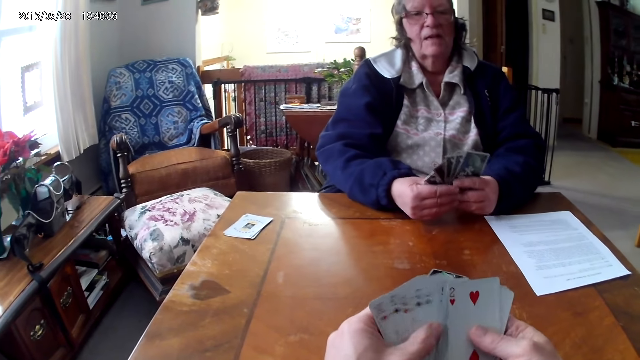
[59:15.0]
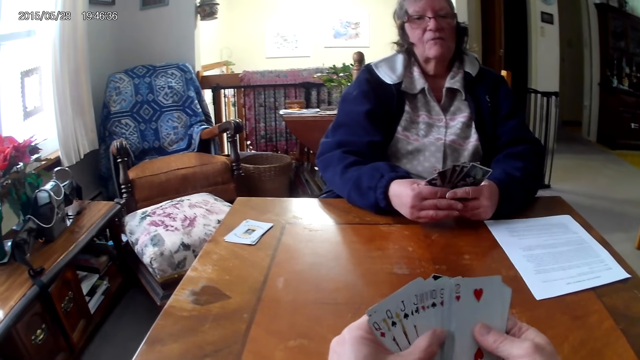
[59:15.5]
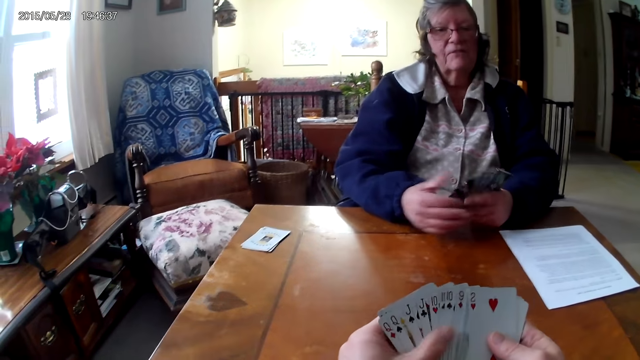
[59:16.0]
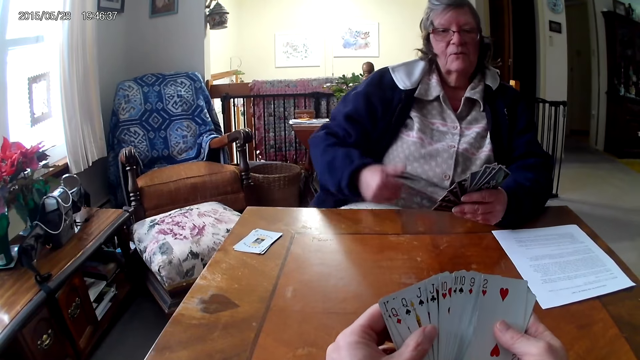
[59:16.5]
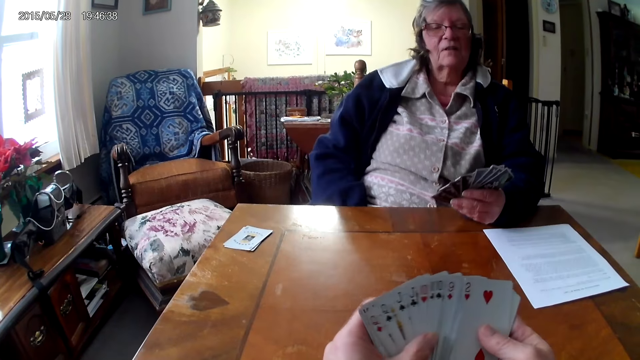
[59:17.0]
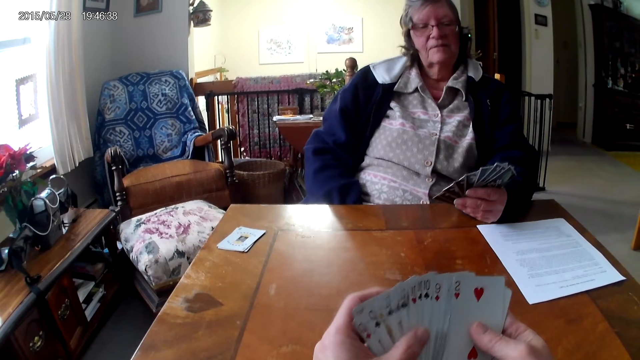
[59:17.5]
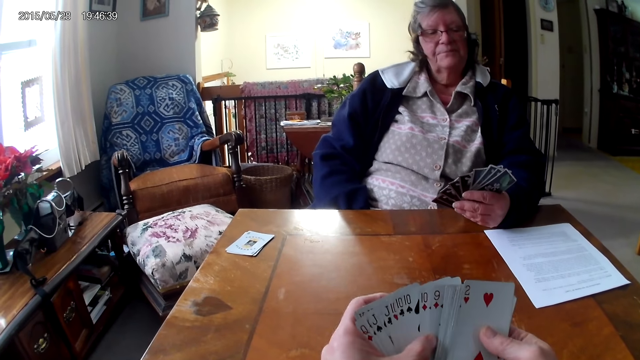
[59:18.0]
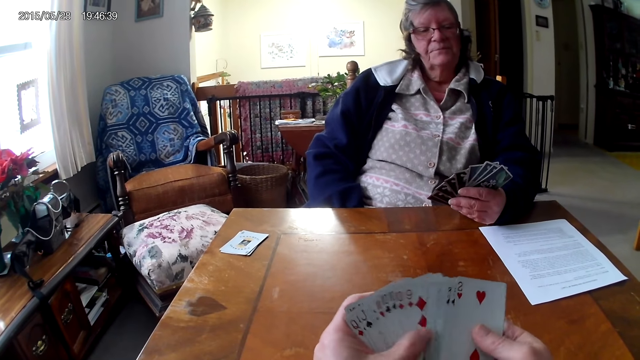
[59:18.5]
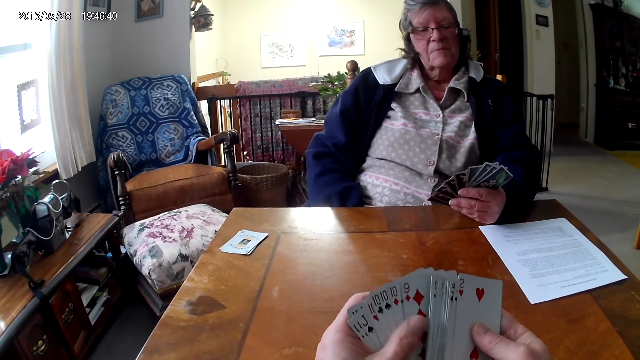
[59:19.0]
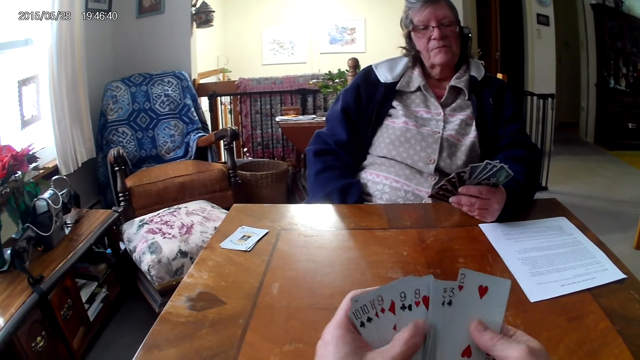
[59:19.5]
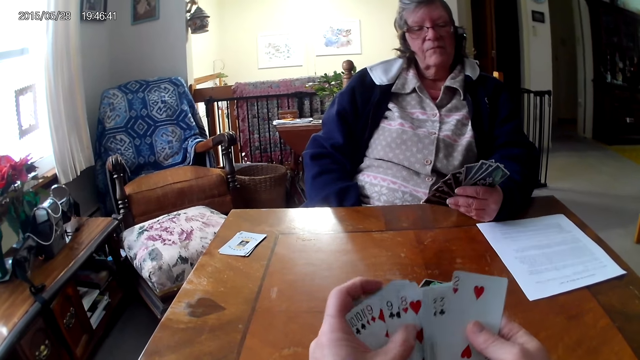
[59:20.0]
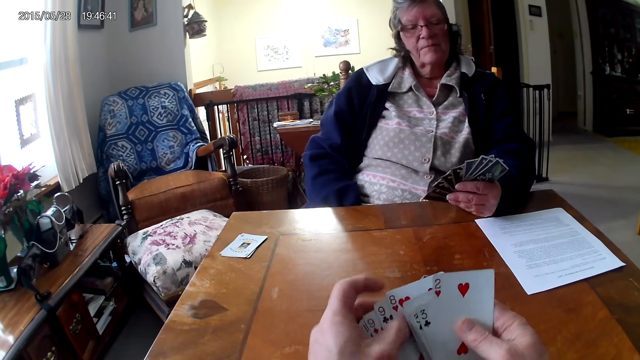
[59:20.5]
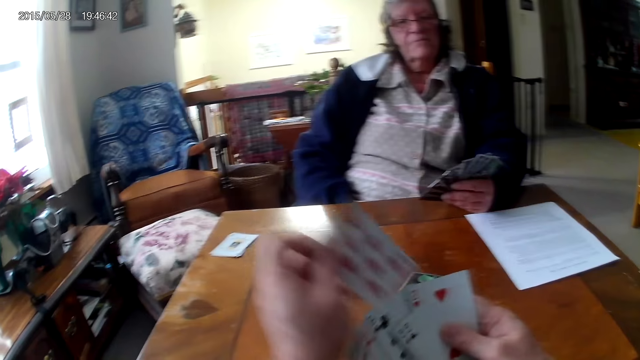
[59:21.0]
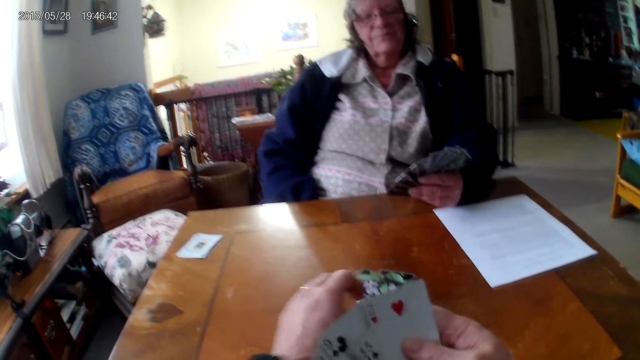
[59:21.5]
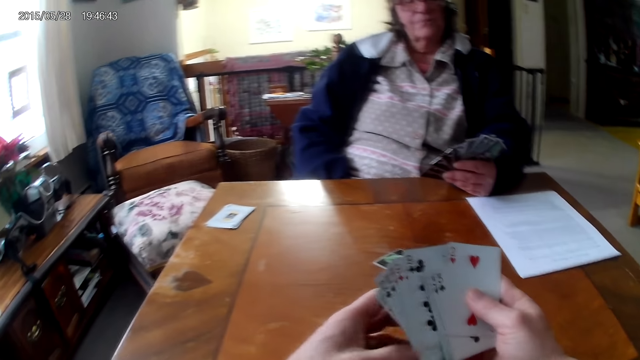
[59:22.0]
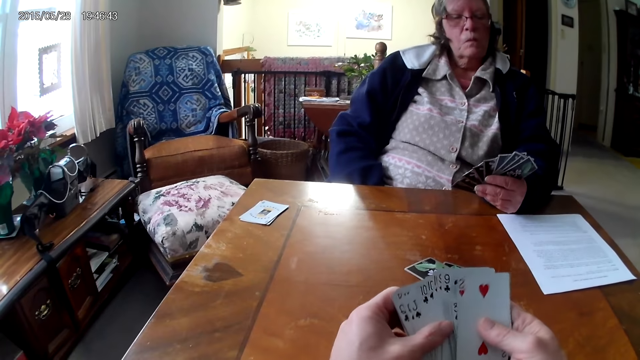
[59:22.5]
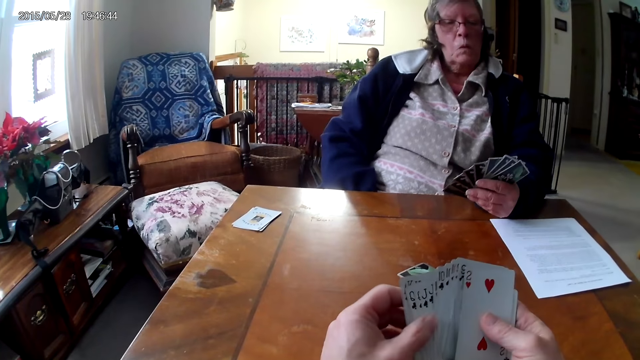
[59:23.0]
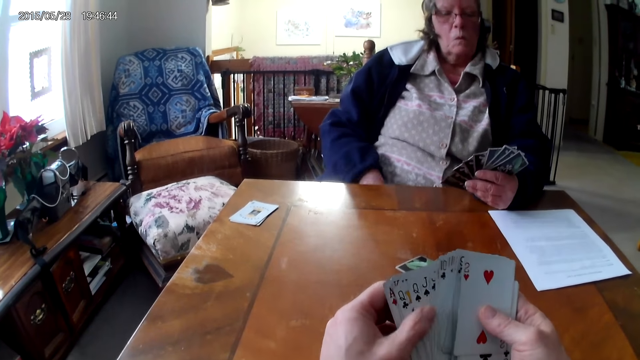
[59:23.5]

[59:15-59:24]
The camera wearer looks at the cards. The camera wearer and a woman play cards. The camera wearer puts the card on the table.

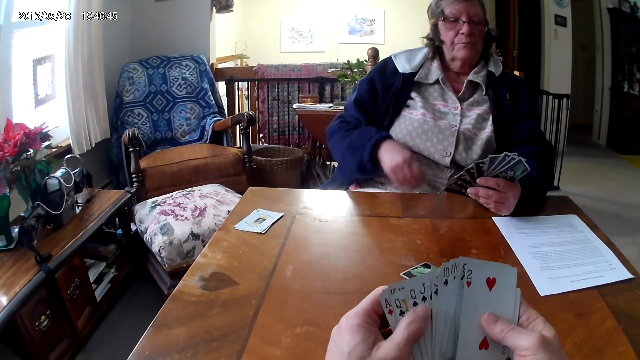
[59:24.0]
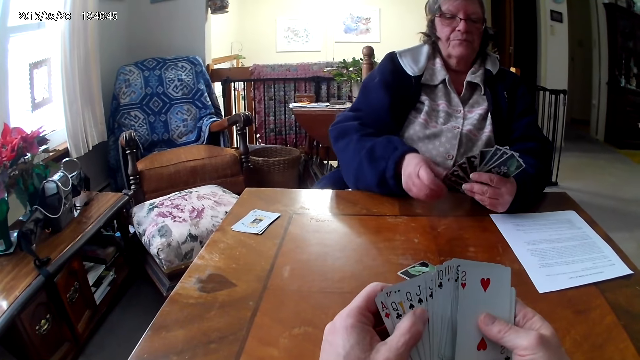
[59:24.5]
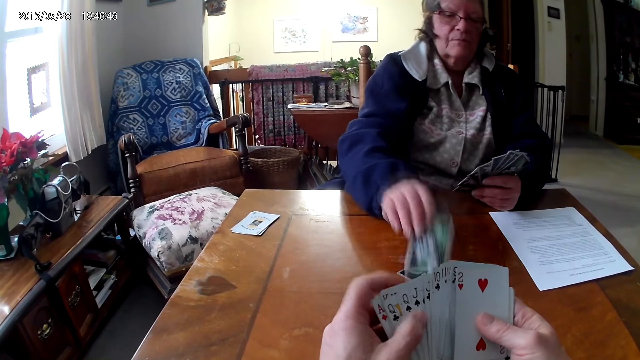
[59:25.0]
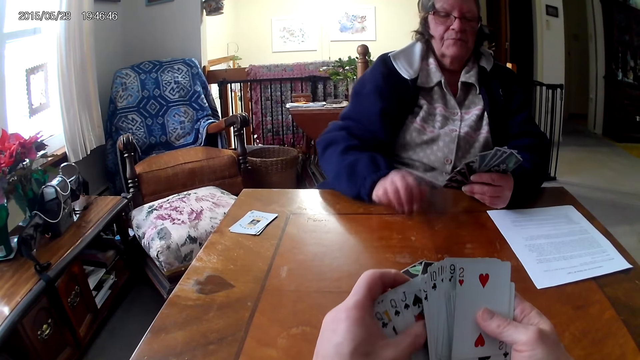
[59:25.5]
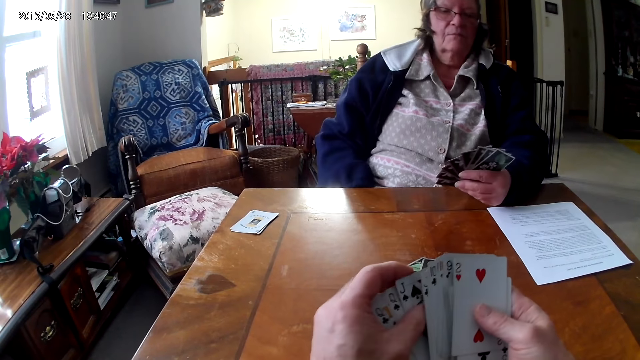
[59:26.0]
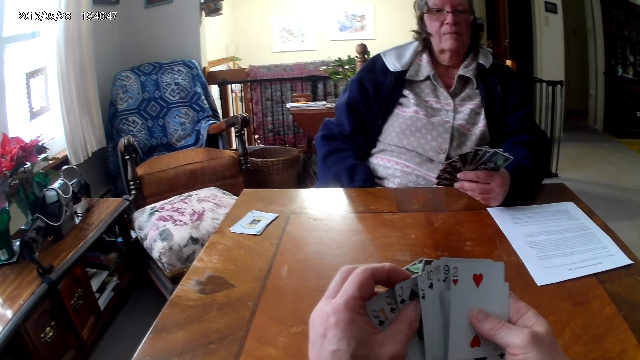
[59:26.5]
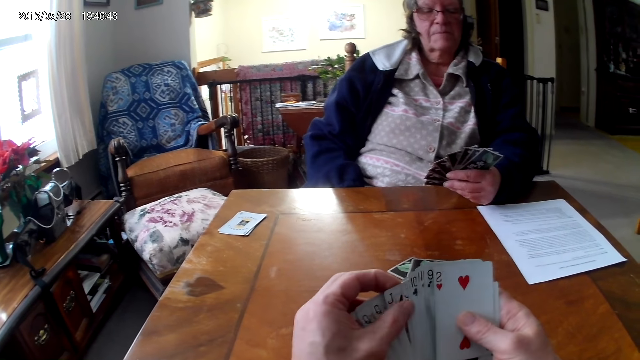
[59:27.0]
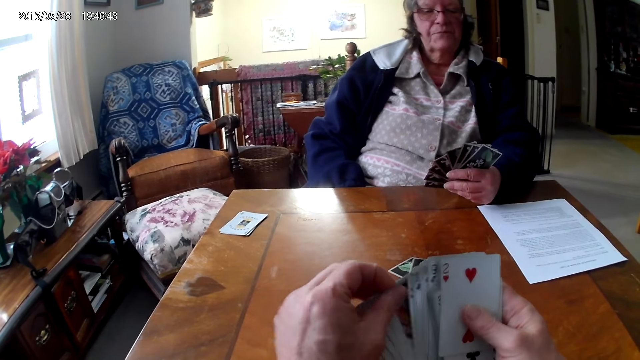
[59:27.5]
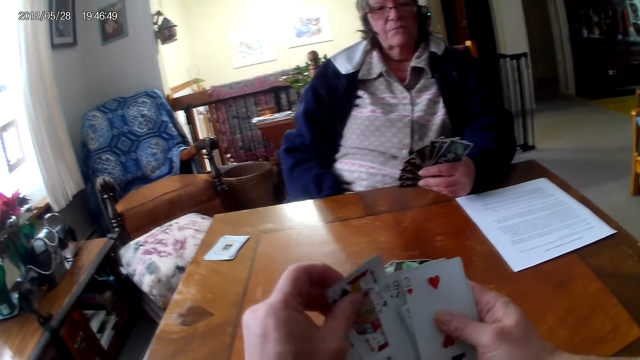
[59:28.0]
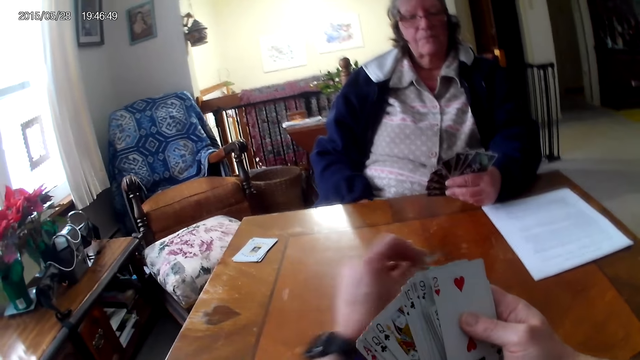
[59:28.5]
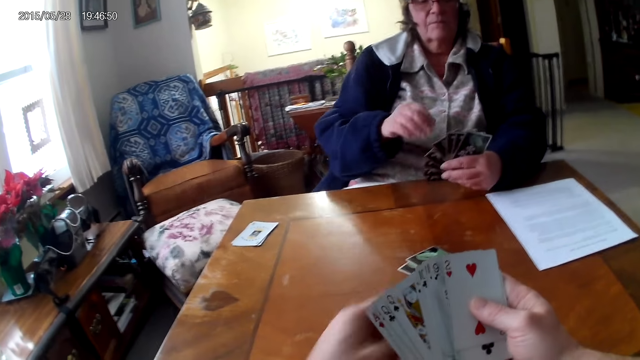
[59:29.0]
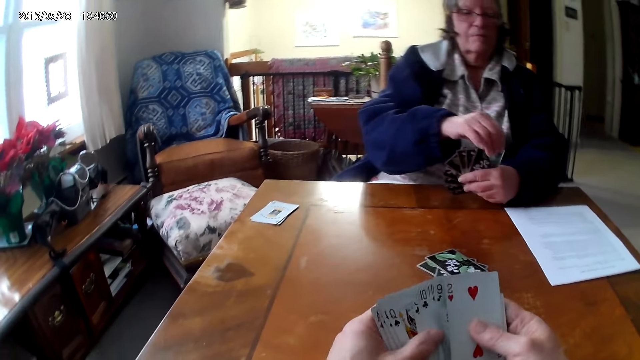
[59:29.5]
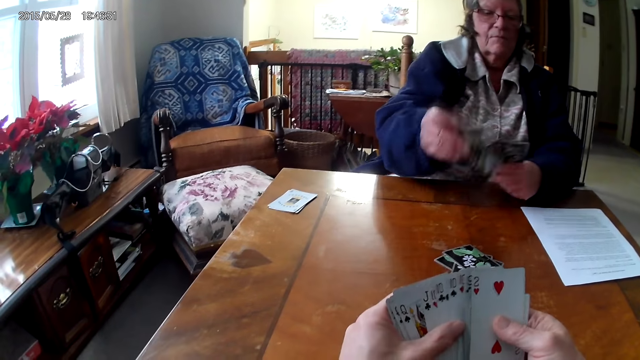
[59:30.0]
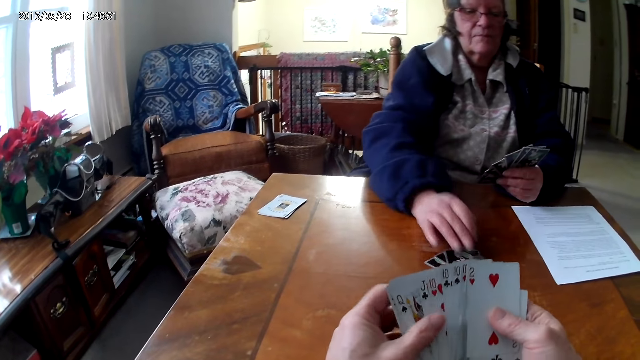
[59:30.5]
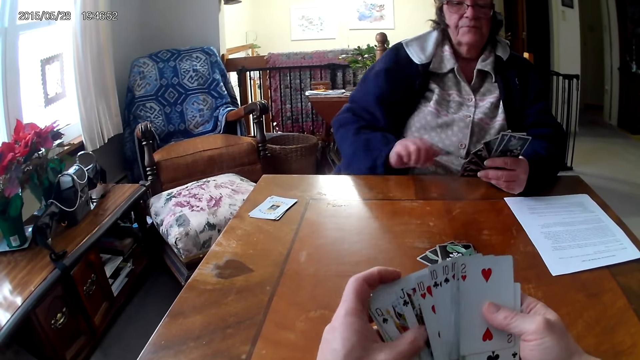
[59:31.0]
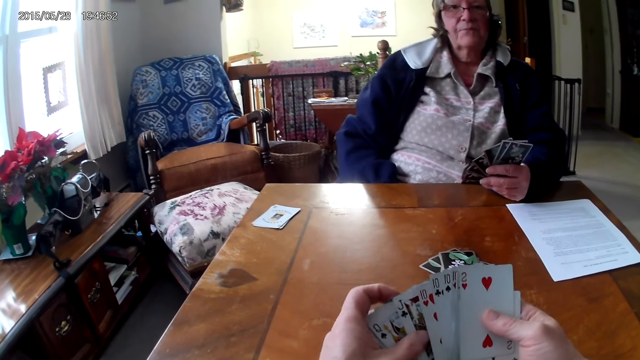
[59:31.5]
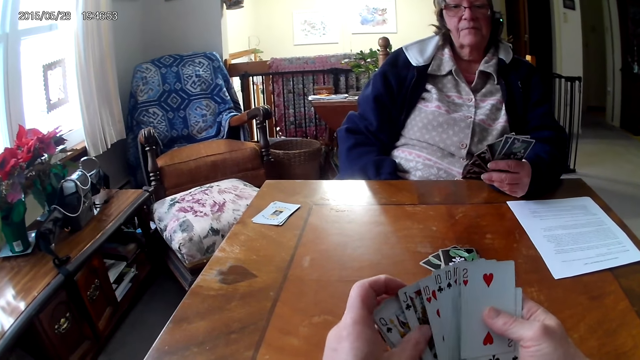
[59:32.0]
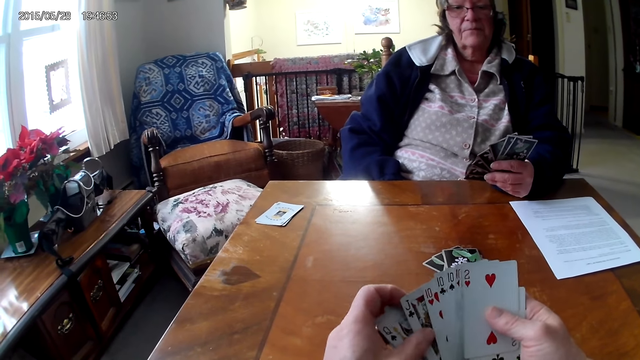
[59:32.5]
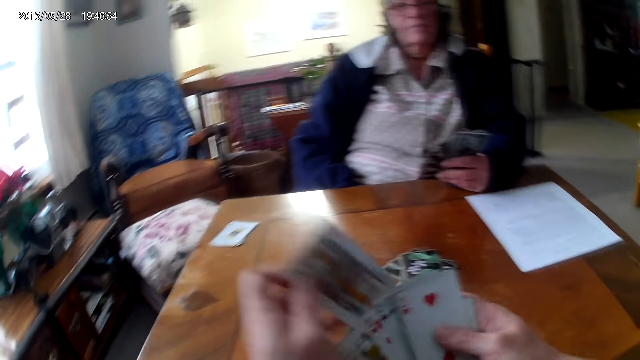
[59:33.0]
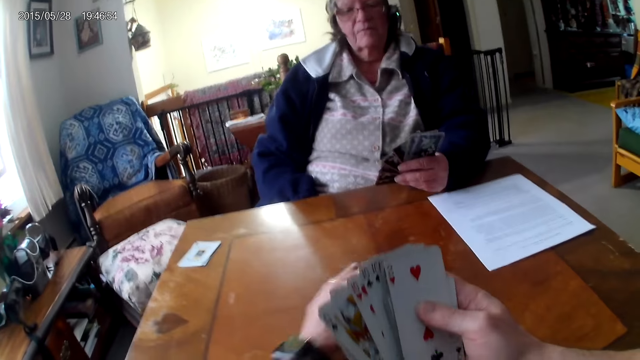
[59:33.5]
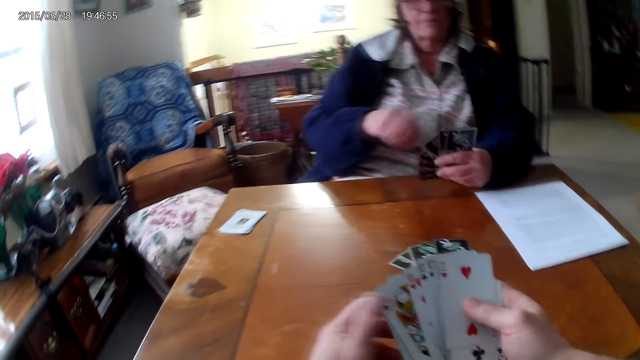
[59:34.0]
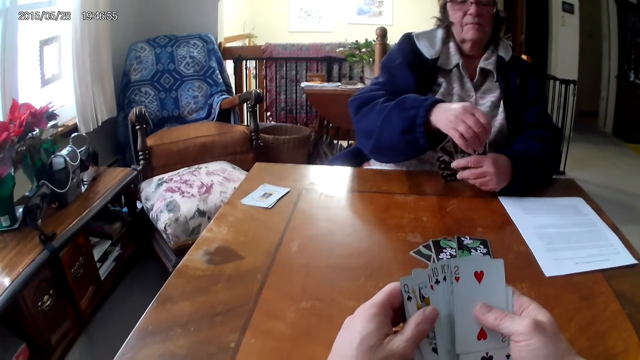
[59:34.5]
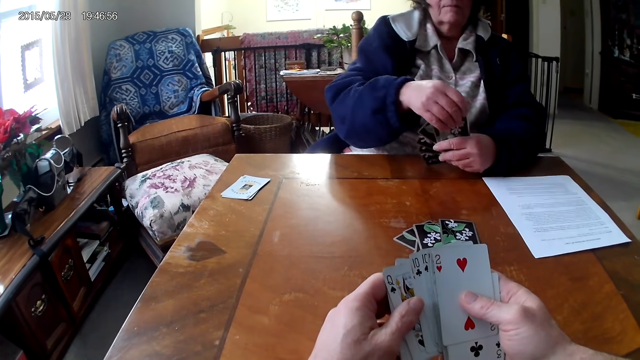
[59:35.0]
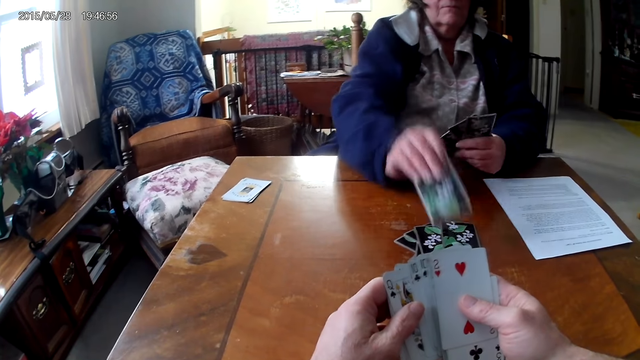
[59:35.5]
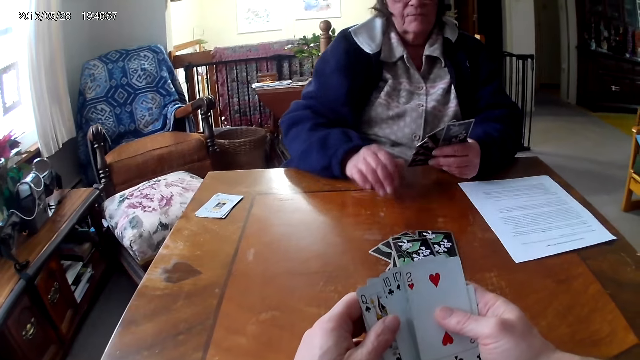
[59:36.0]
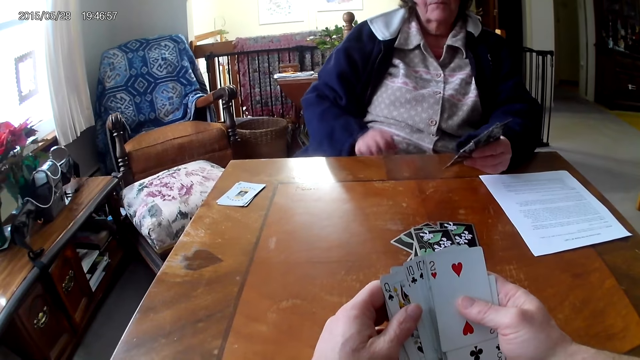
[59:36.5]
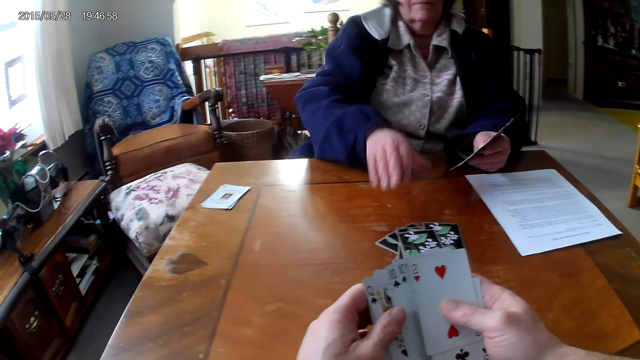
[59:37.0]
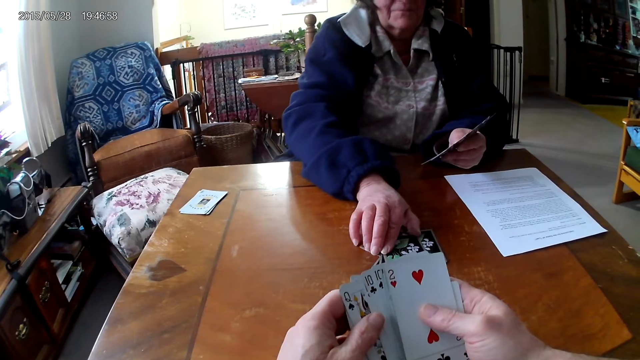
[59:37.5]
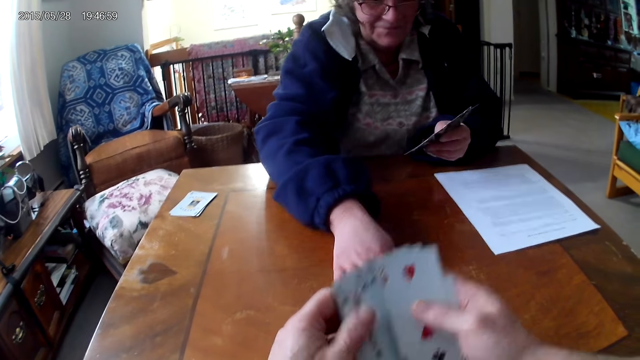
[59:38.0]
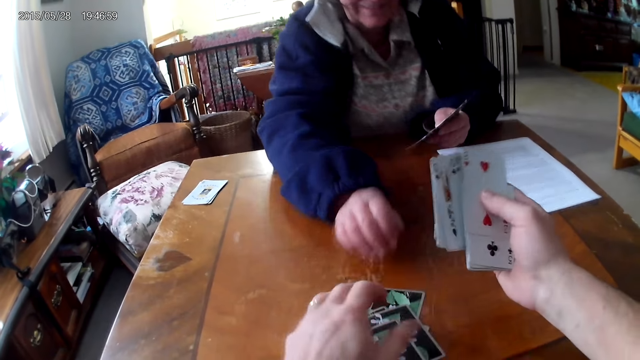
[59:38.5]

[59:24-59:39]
A woman puts a card on the table. The camera wearer puts the card on the table. The woman puts a card on the table. The camera wearer puts the card on the table. The woman puts a card on the table. The woman pushes the cards to the camera wearer.
